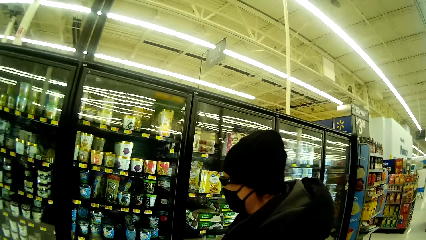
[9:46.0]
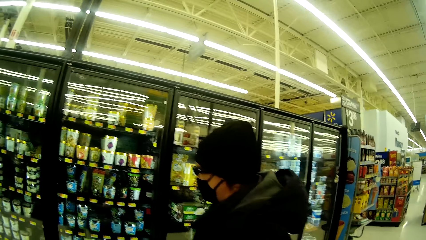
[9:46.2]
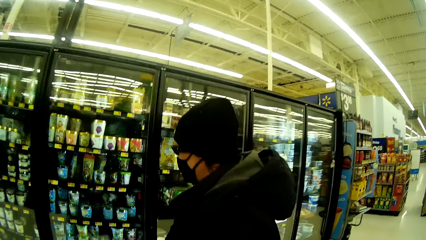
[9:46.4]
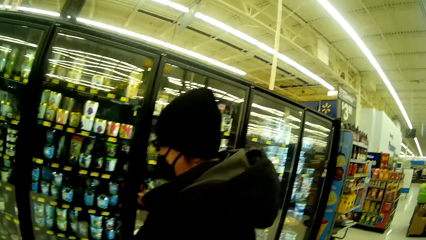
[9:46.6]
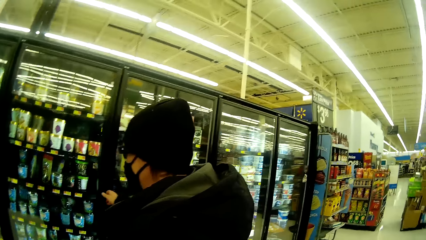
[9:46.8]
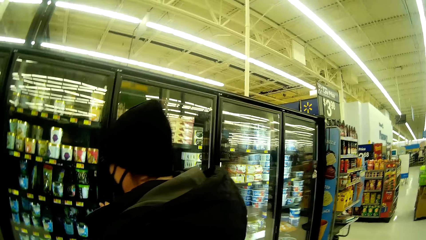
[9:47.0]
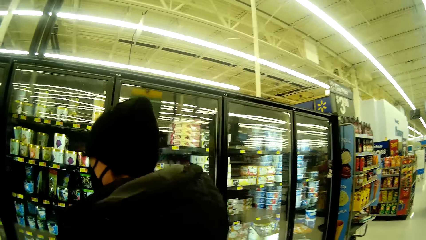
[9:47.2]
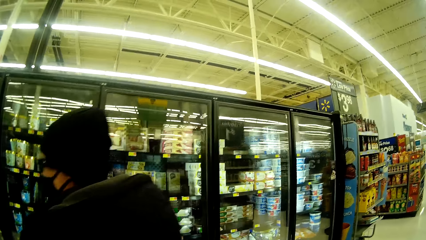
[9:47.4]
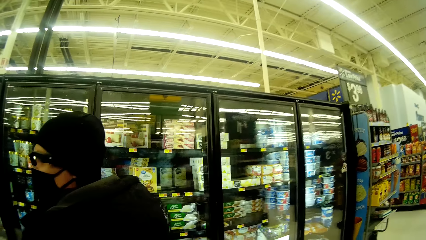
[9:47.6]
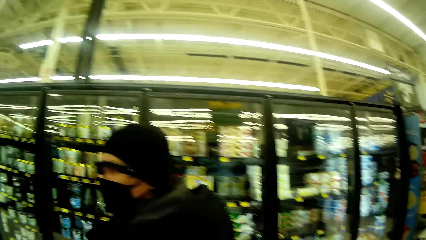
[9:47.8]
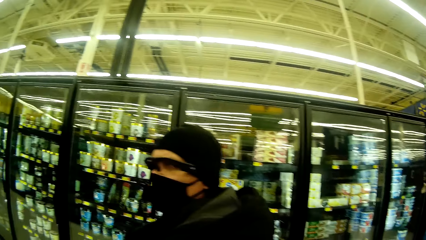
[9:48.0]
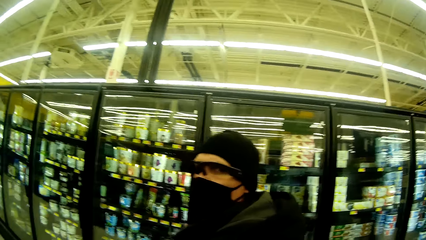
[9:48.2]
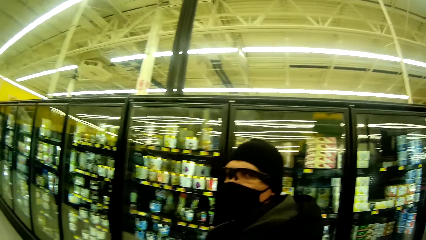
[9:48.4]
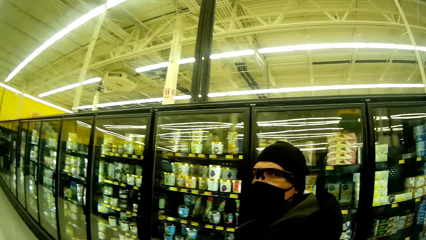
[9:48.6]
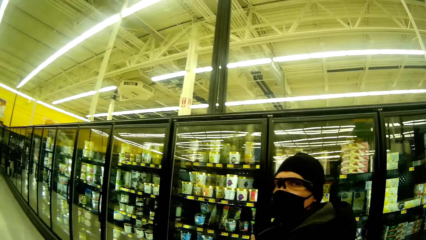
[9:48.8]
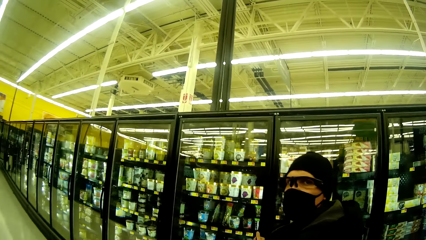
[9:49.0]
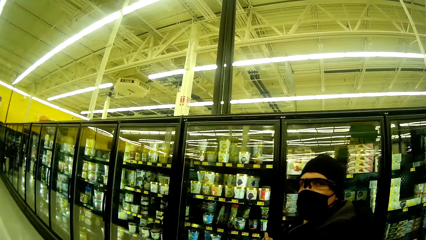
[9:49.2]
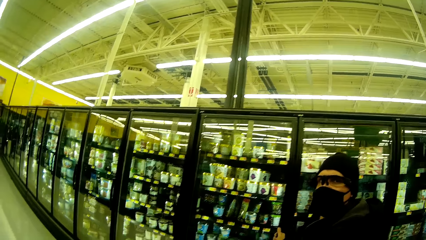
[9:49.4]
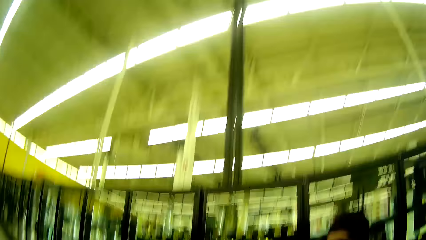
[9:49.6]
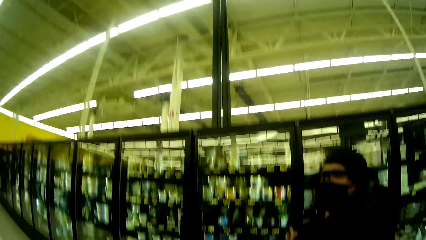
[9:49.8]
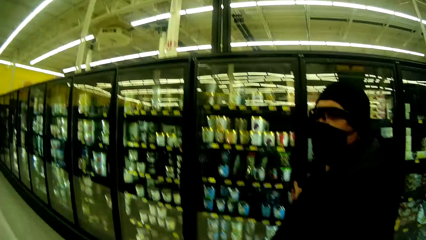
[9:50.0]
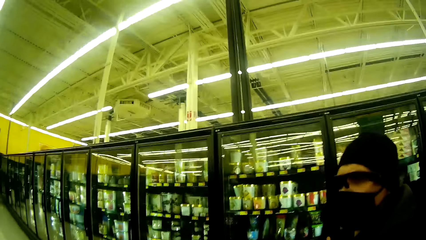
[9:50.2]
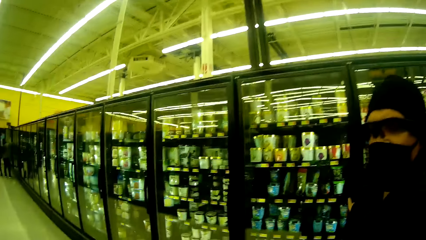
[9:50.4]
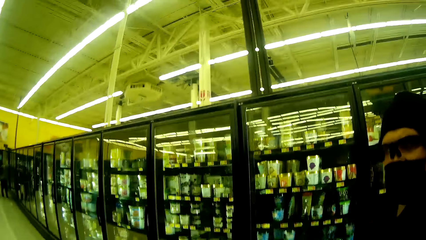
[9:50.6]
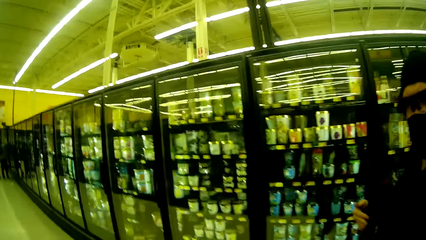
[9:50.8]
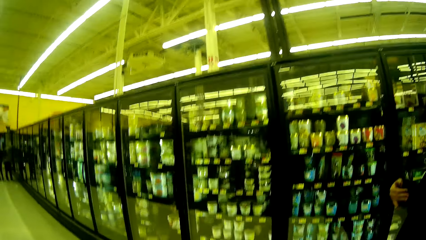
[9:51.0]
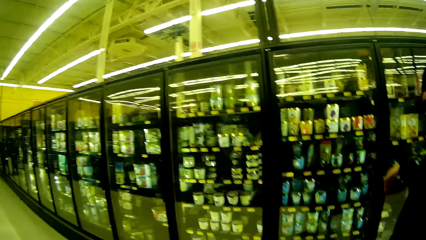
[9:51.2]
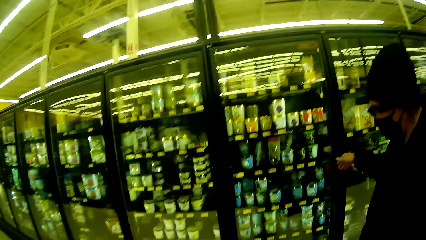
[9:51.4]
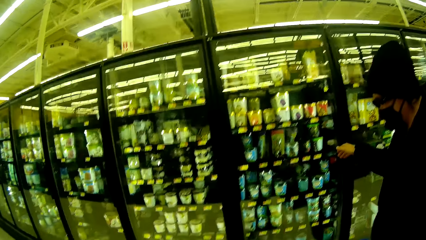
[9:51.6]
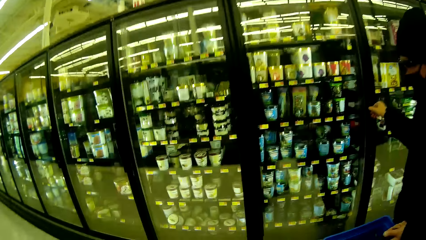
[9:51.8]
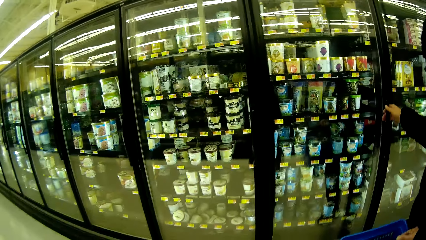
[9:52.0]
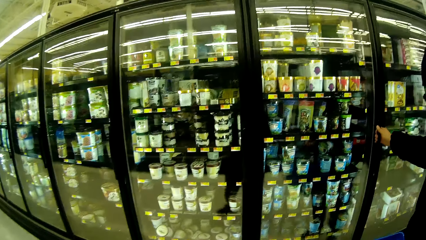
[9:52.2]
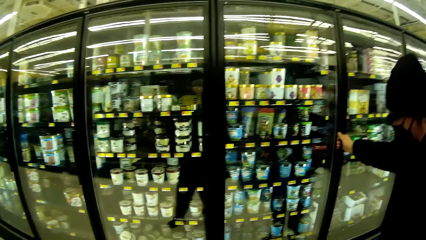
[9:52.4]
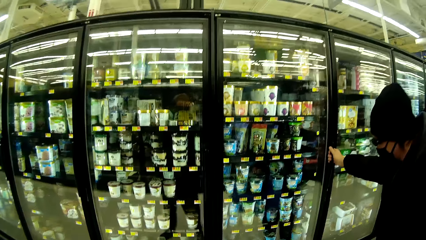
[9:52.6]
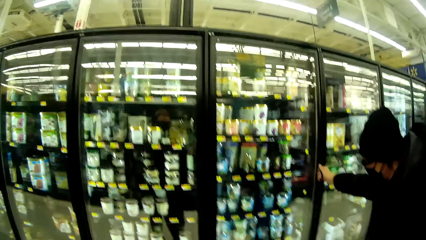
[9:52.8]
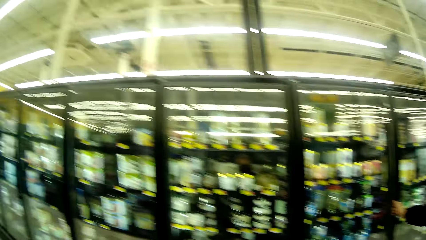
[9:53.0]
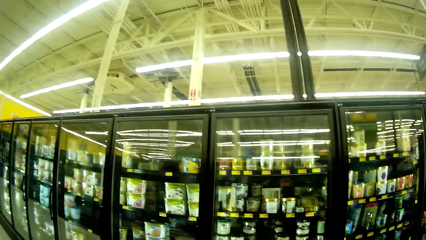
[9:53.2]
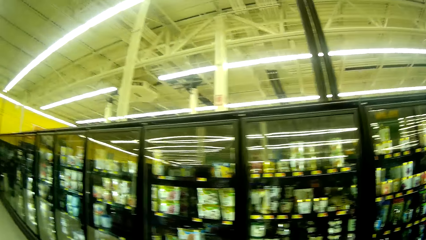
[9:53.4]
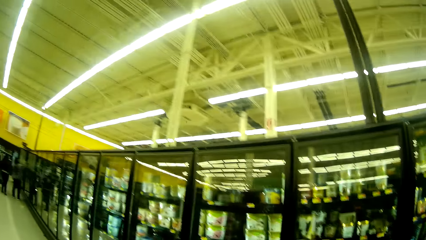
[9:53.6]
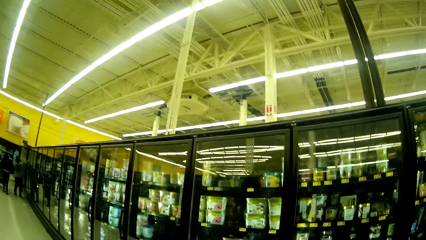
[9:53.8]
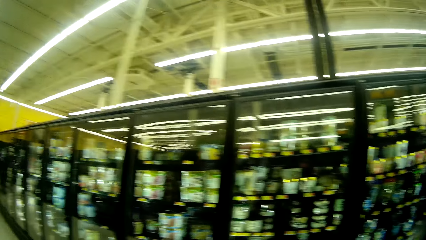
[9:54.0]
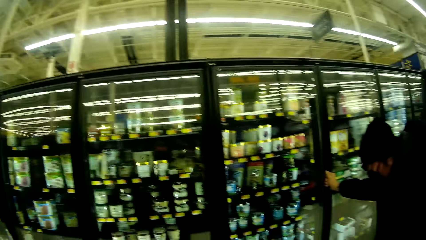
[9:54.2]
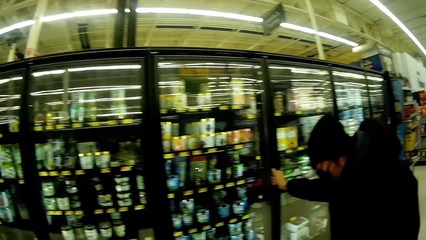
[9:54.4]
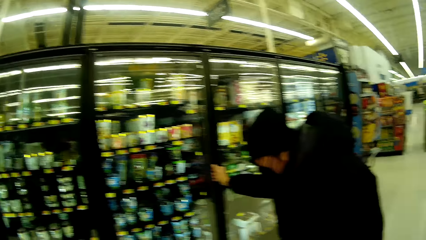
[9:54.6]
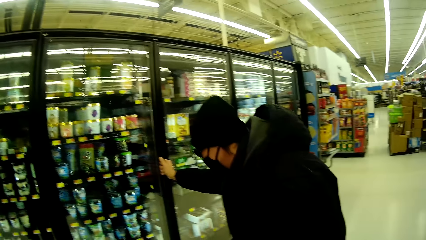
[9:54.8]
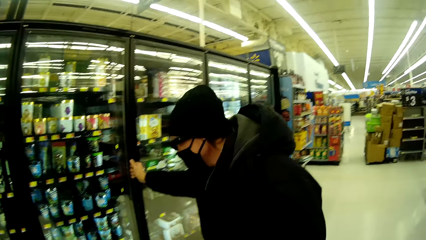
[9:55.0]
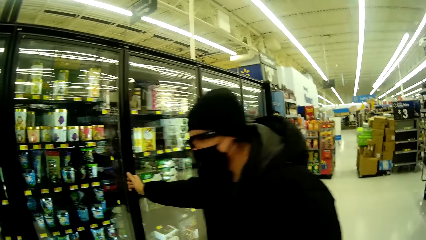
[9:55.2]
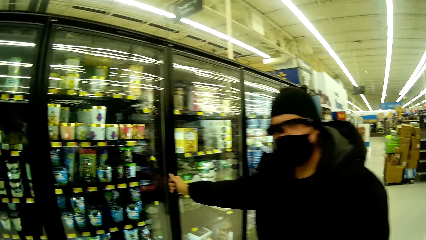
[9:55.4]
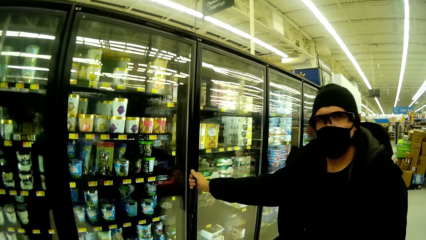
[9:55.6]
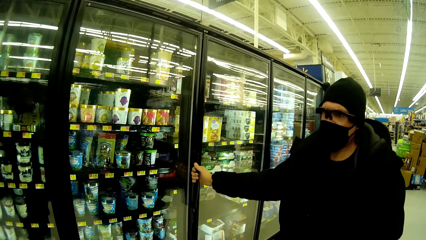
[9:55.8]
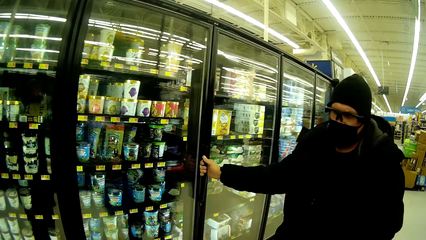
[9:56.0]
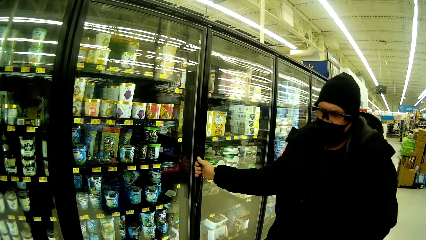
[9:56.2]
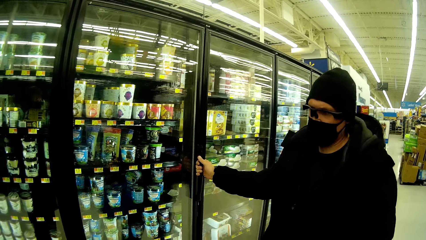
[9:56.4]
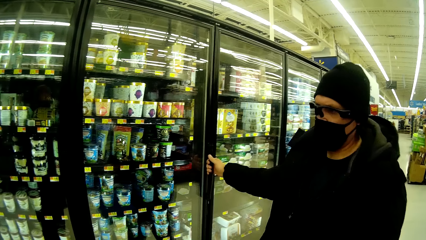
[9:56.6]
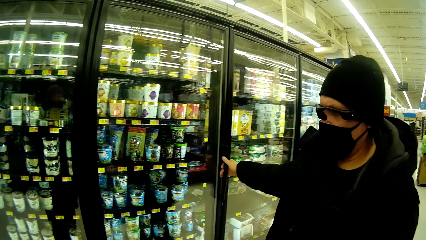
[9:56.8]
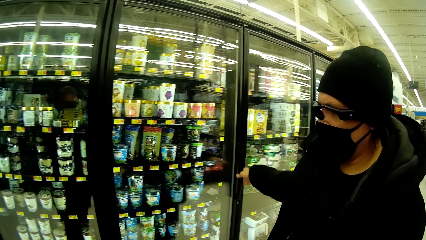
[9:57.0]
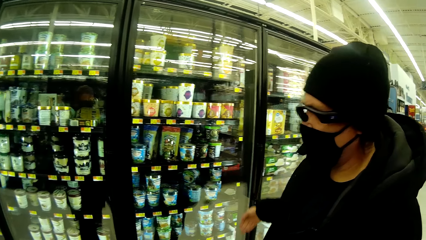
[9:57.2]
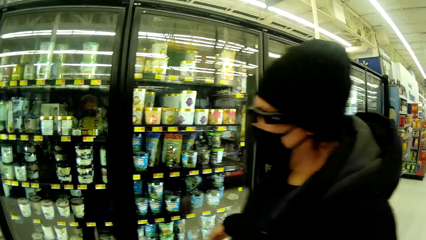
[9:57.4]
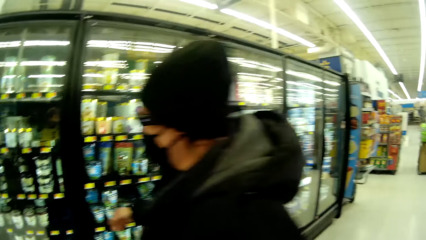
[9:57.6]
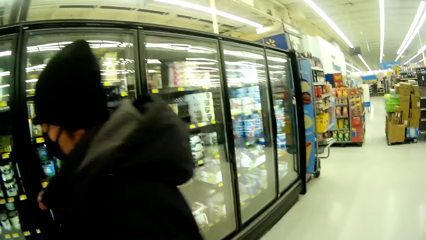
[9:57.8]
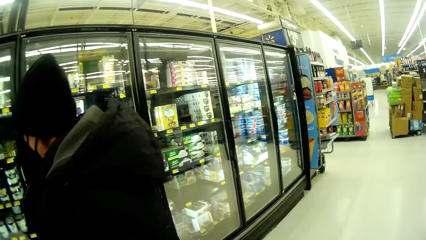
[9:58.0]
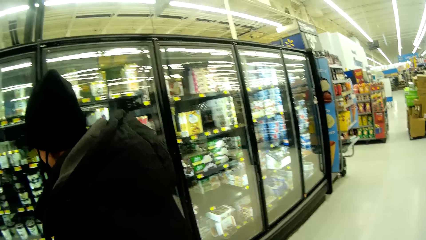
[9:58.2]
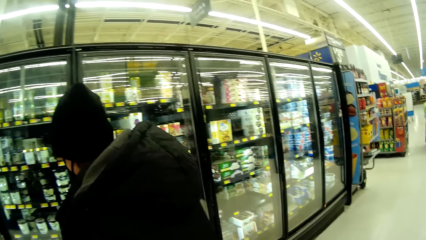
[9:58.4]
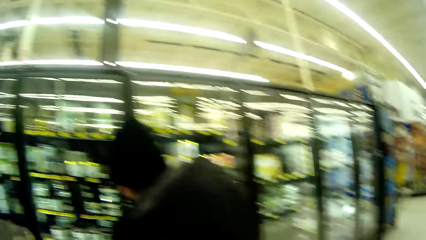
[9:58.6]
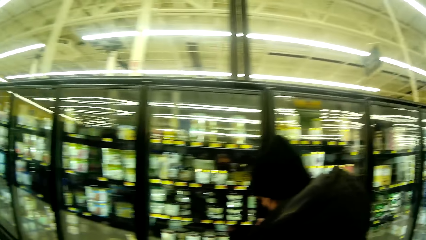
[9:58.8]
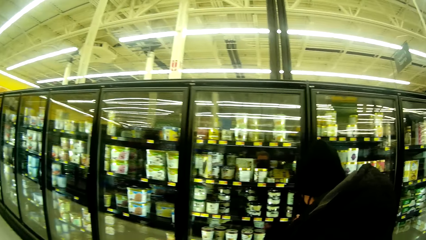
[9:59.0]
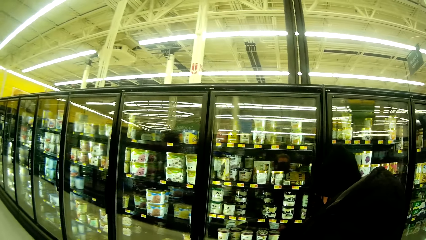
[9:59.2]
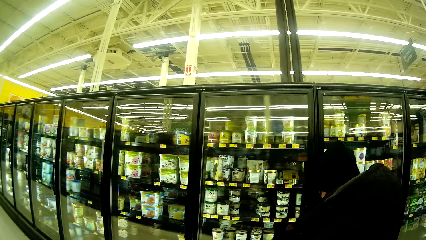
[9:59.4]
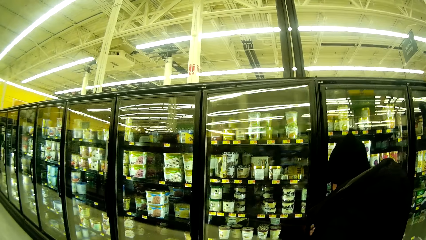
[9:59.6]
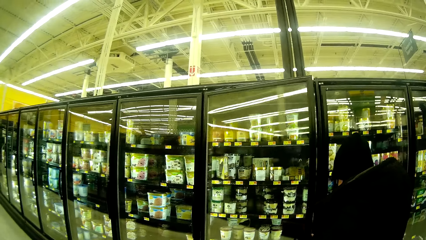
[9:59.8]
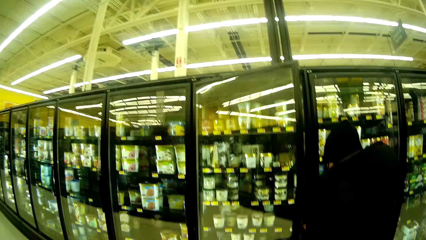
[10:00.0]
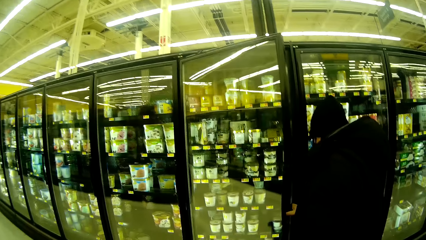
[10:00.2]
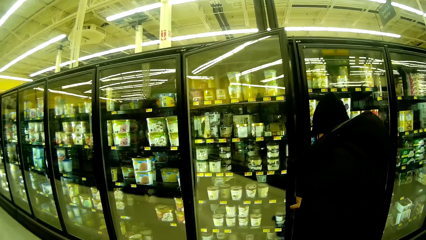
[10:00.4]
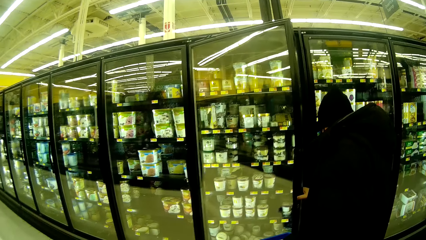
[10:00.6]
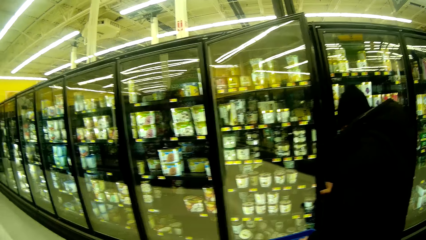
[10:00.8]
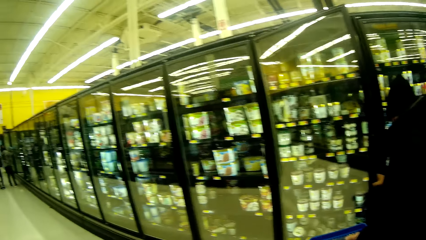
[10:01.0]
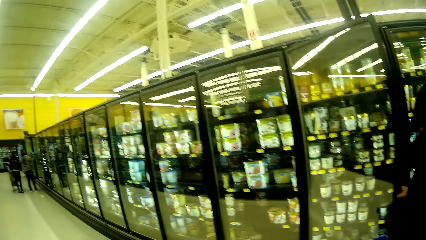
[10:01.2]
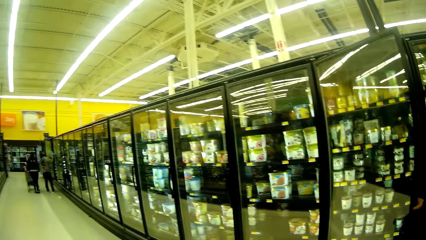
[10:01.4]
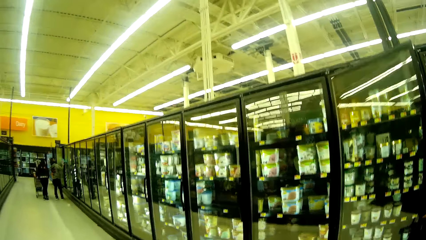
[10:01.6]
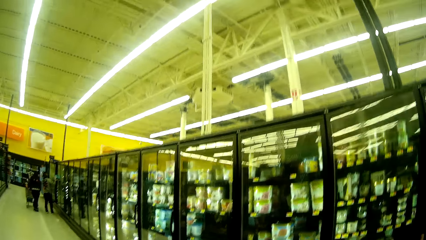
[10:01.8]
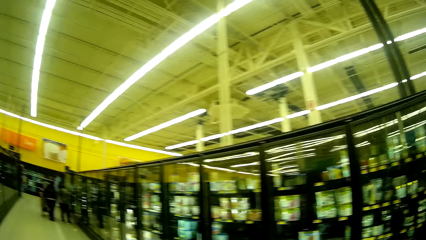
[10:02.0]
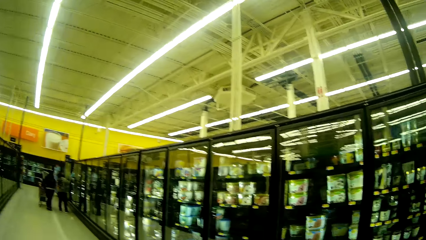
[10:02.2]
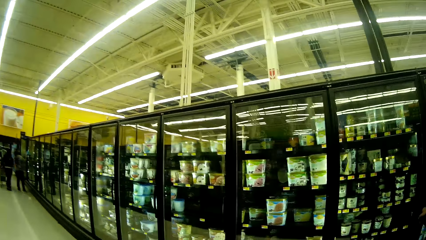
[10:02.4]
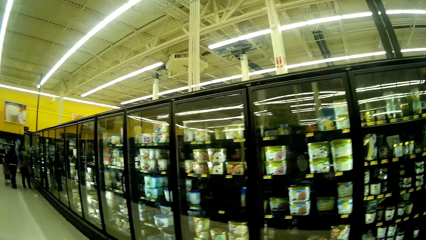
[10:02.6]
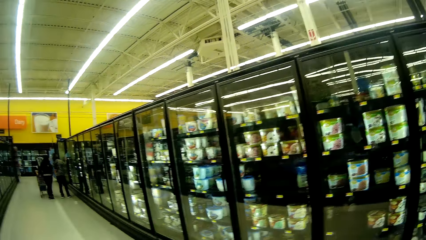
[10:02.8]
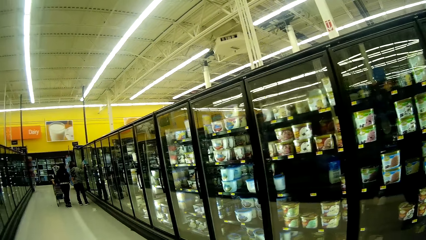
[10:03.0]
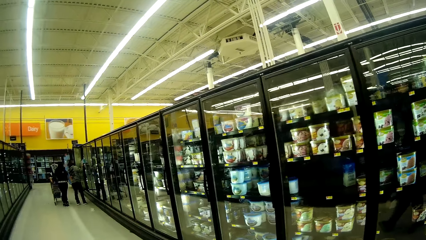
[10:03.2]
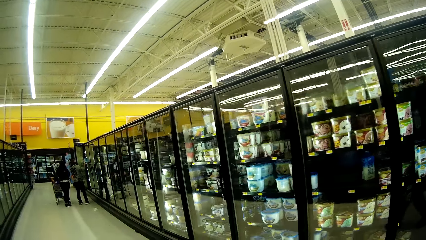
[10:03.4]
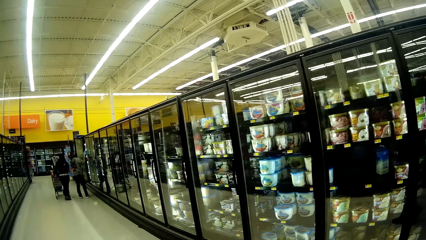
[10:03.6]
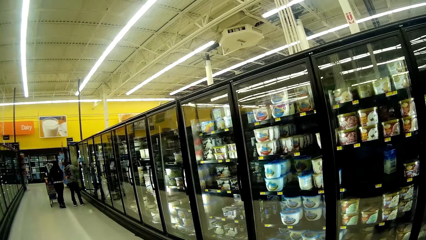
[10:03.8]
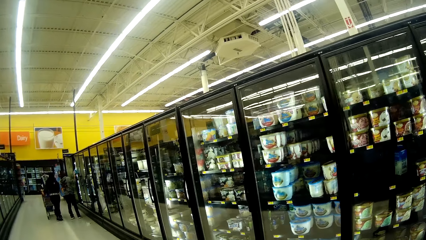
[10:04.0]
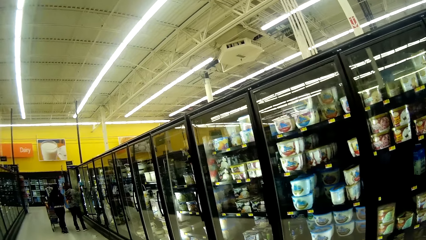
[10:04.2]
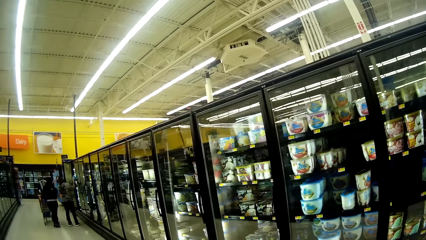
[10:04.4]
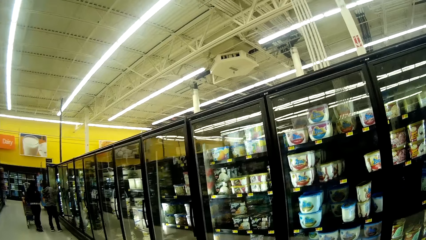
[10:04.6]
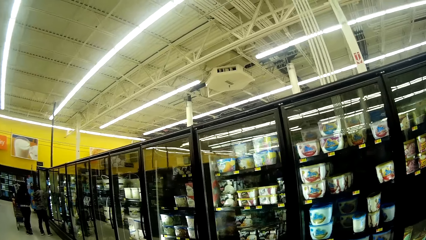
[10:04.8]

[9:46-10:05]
A woman touches the fridge with her hand. The woman interacts with the camera wearer. The woman holds the handle of the fridge with her right hand. The woman interacts with the camera wearer. The woman scans the fridge and opens the fridge. The camera wearer walks around the supermarket. They scan through the fridge.
